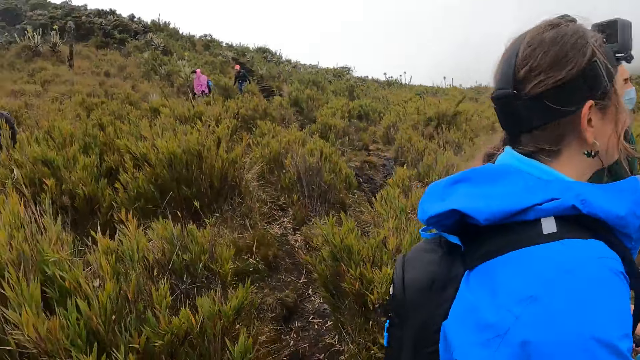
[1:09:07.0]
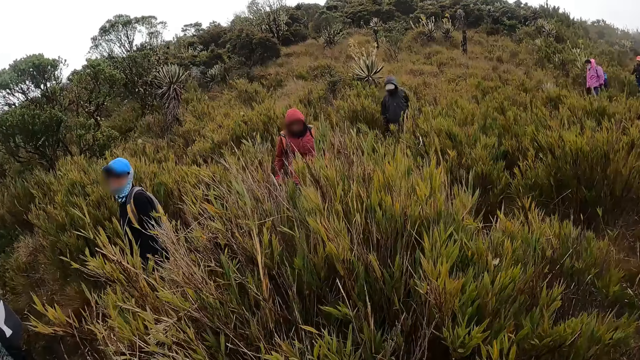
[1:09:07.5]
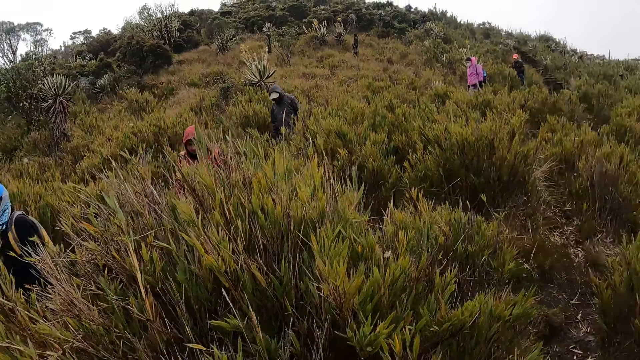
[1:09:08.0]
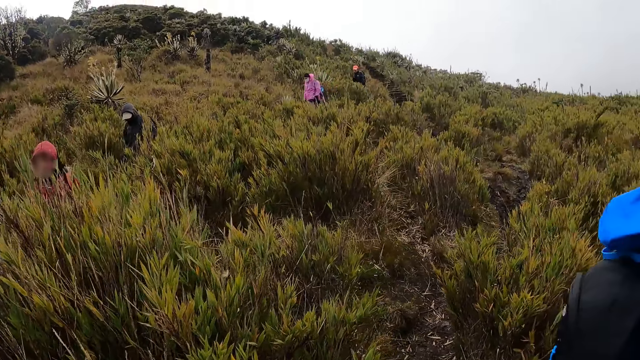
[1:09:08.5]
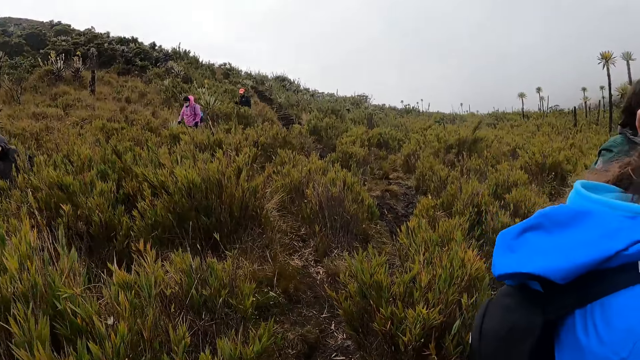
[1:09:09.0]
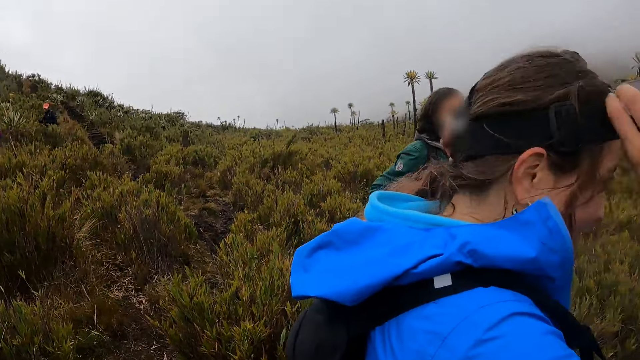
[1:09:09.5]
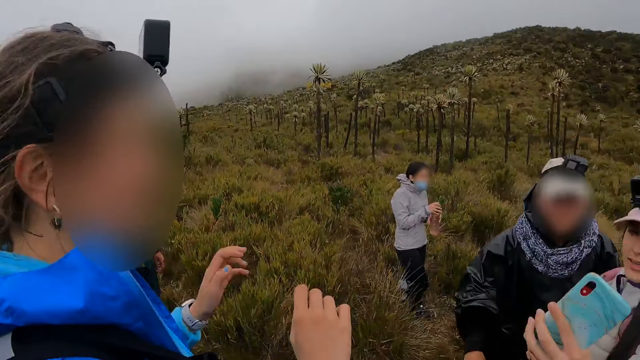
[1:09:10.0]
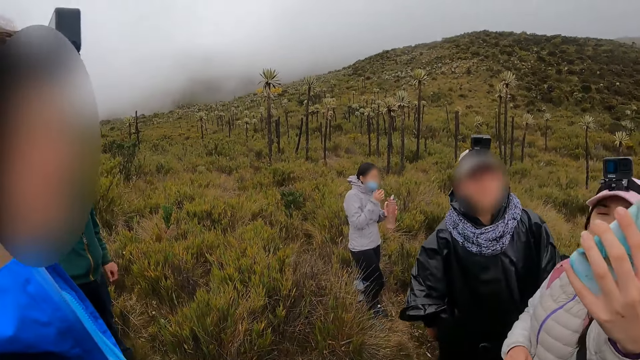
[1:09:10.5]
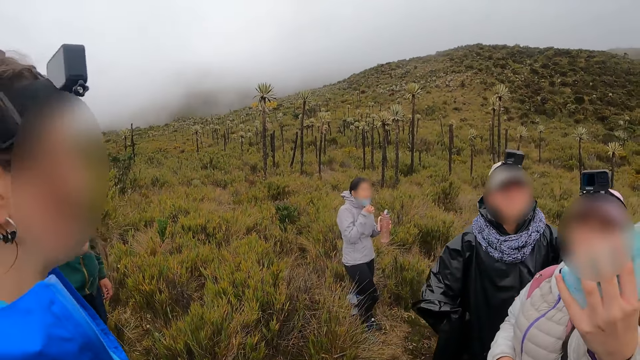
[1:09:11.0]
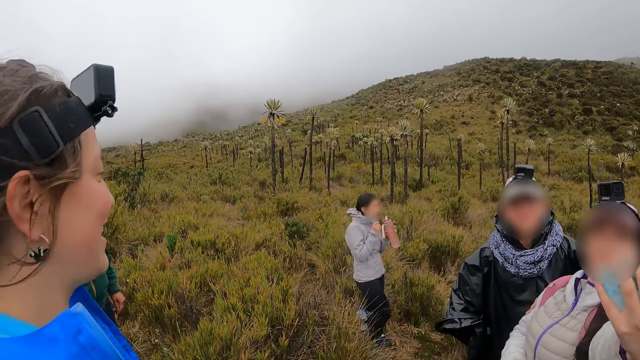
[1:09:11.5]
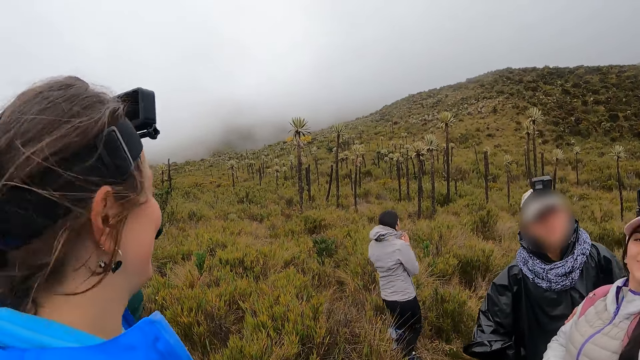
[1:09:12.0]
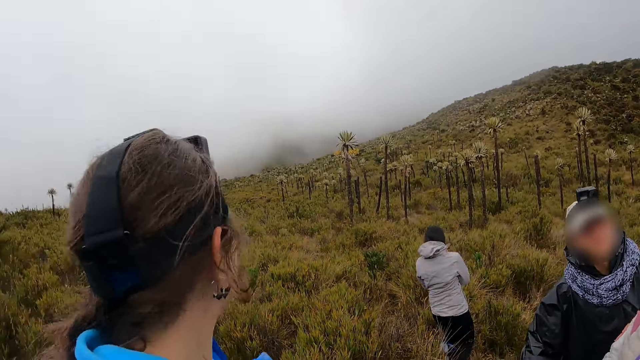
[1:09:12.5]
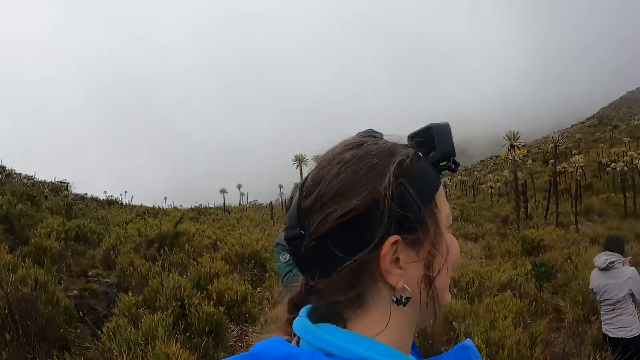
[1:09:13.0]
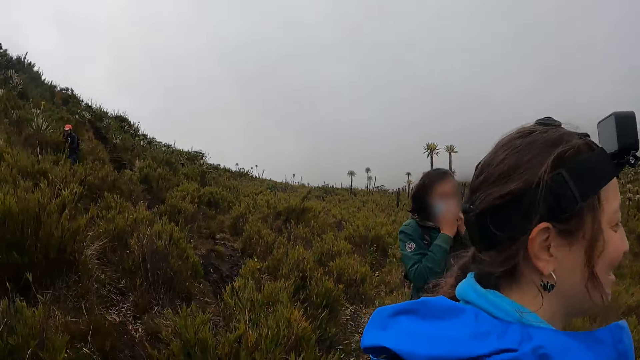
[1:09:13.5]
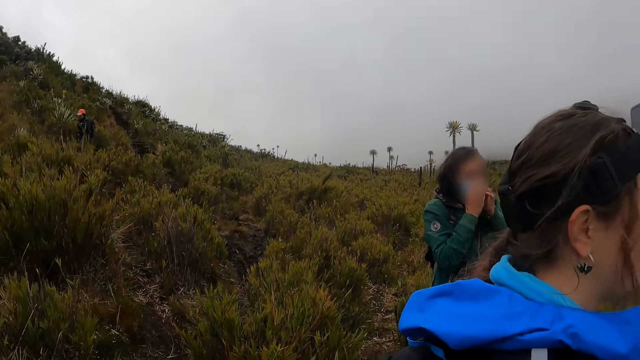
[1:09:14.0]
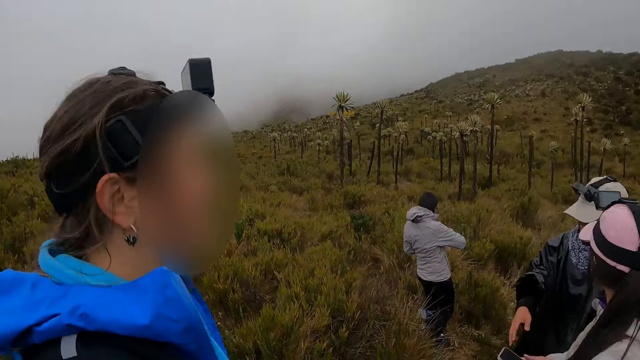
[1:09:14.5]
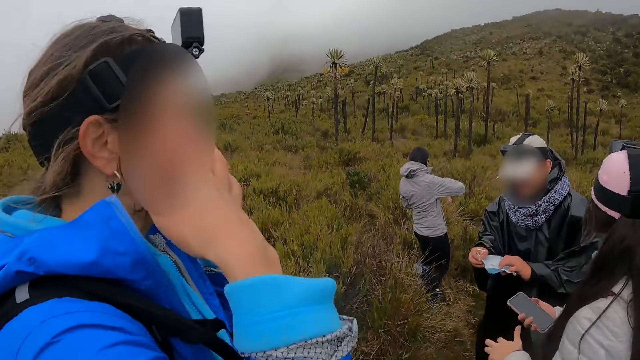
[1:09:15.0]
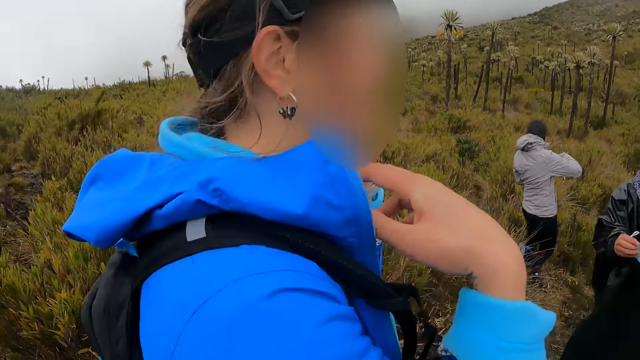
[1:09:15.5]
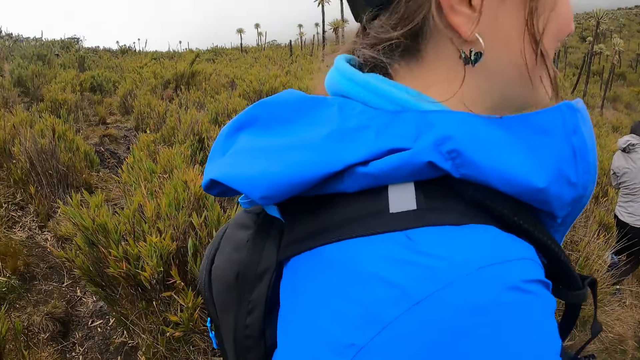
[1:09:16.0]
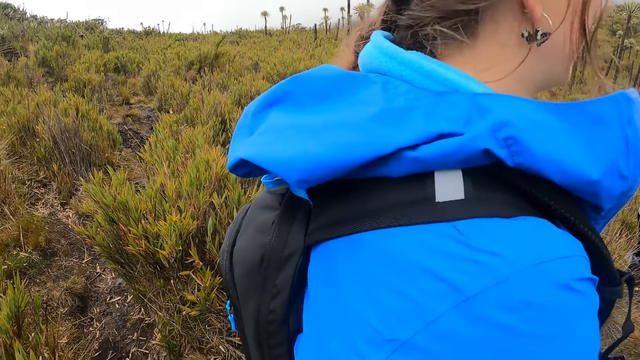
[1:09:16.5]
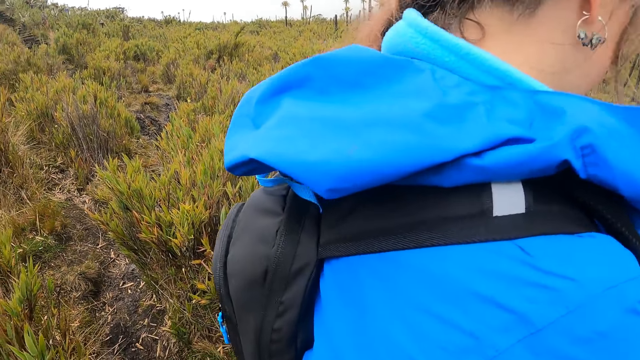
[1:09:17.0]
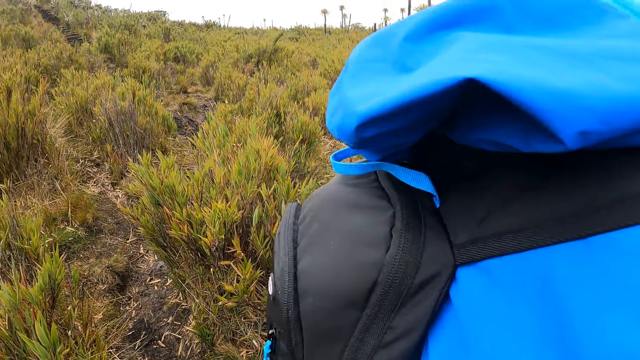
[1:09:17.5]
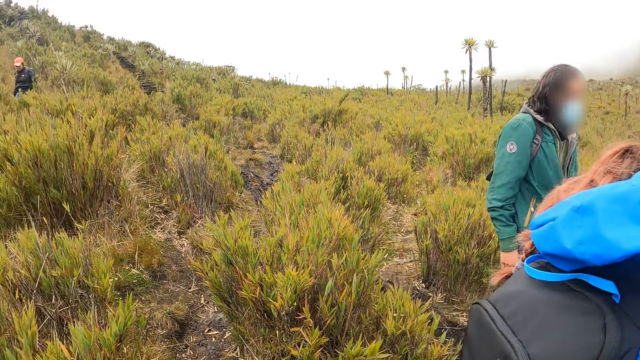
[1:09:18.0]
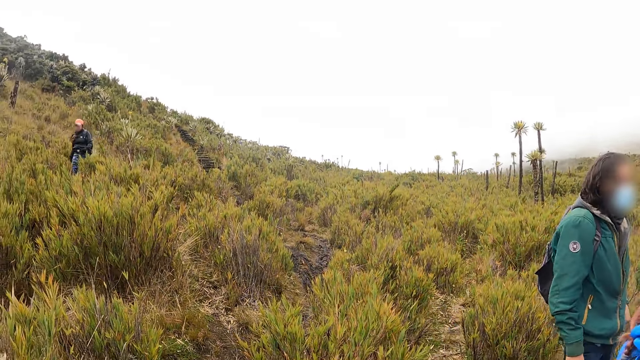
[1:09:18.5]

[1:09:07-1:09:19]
A hiker removes both hands from a camera on her head. Another hiker holds the nose mask with both hands.

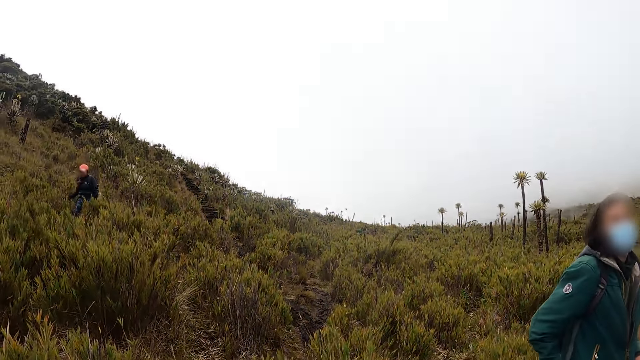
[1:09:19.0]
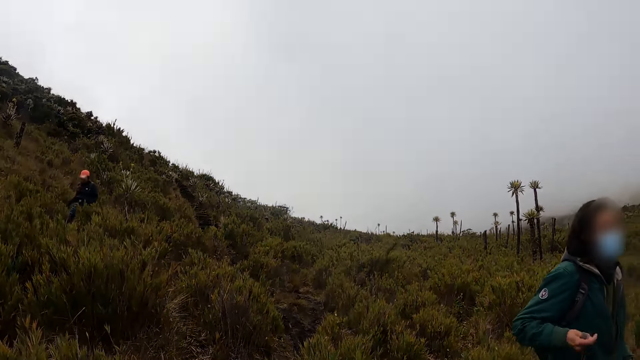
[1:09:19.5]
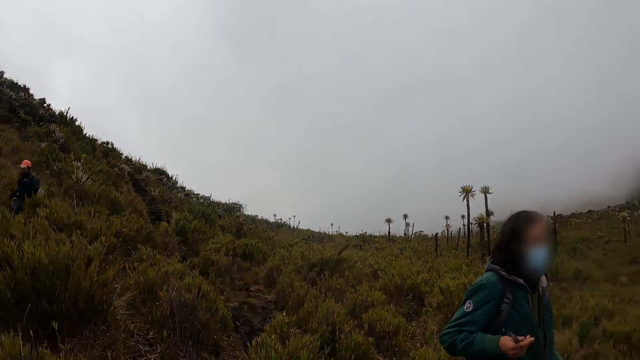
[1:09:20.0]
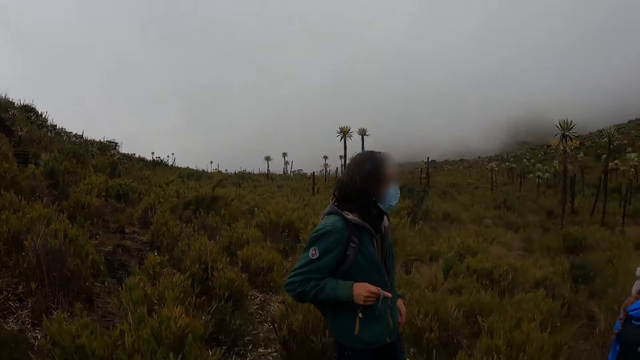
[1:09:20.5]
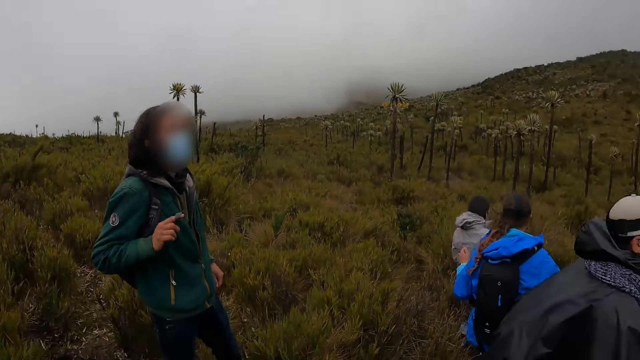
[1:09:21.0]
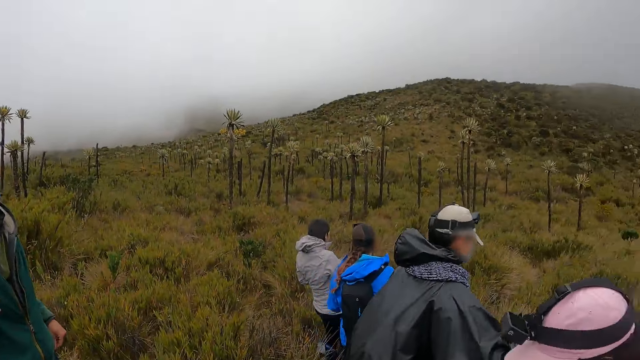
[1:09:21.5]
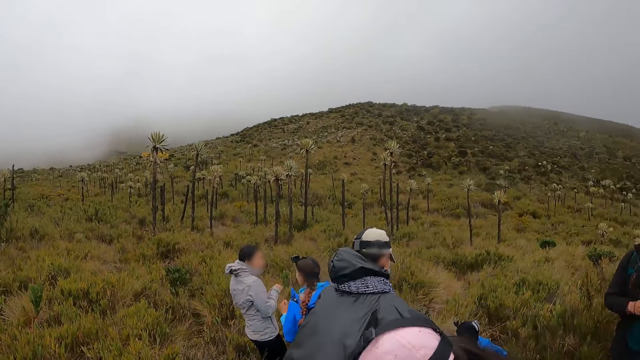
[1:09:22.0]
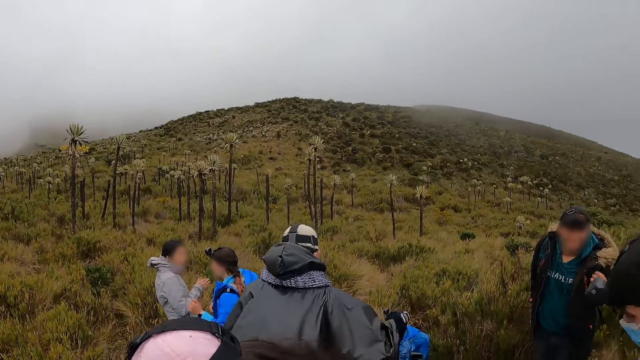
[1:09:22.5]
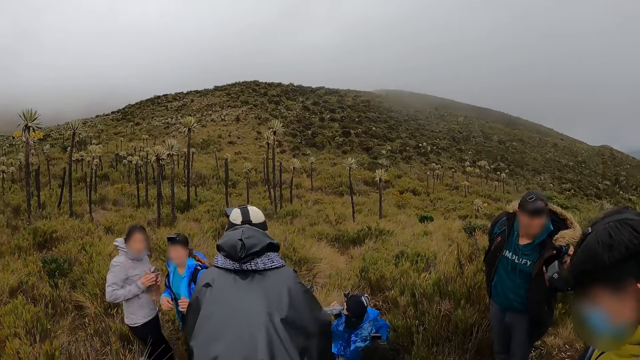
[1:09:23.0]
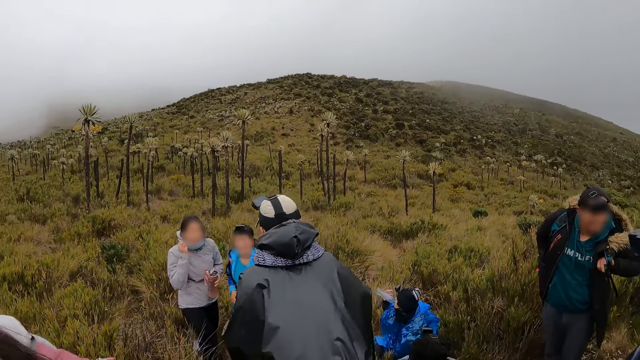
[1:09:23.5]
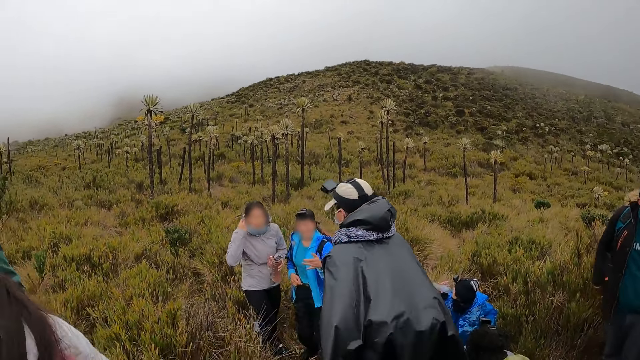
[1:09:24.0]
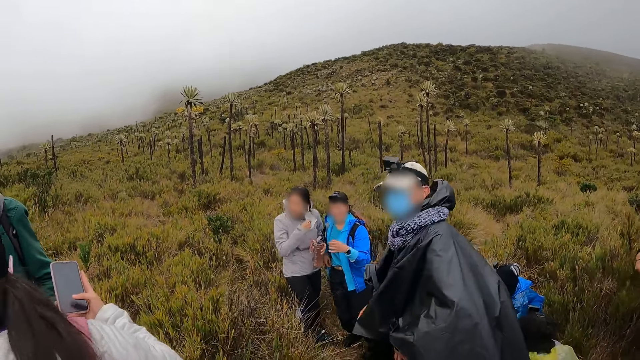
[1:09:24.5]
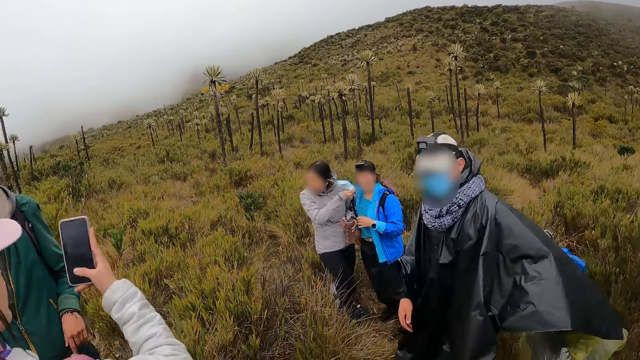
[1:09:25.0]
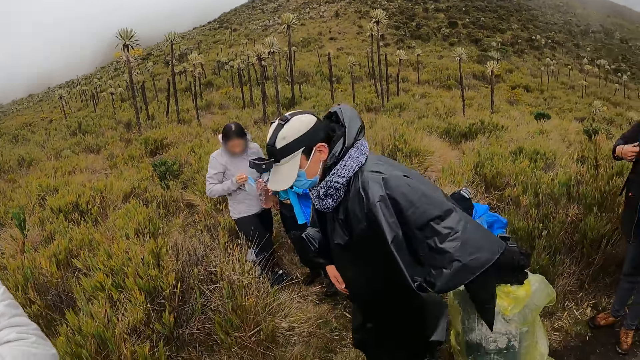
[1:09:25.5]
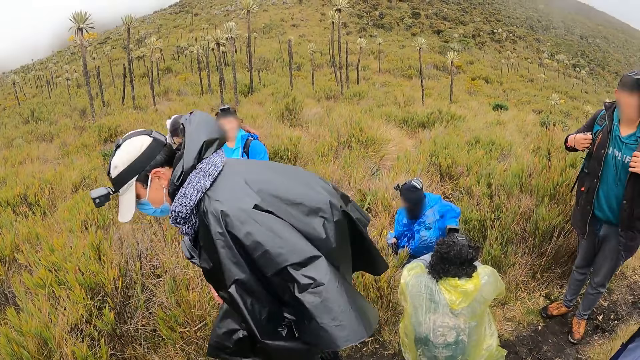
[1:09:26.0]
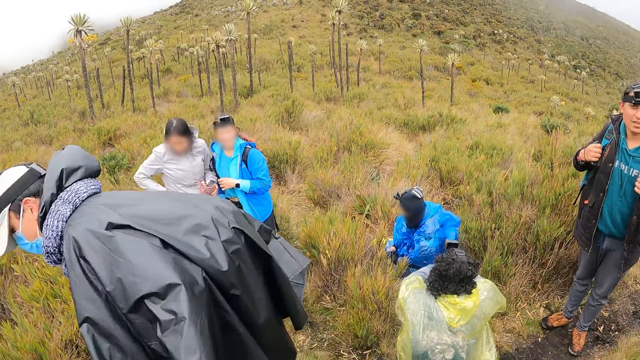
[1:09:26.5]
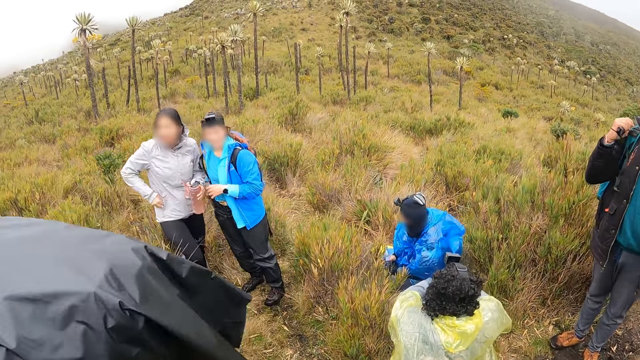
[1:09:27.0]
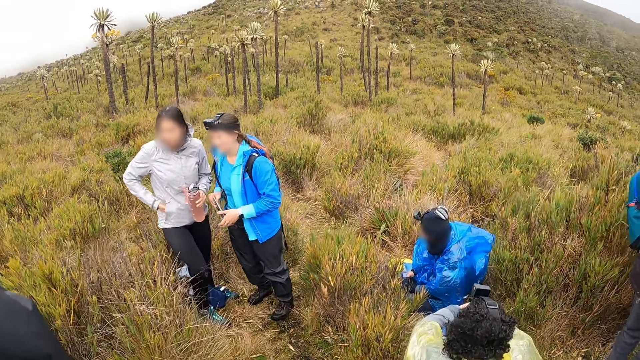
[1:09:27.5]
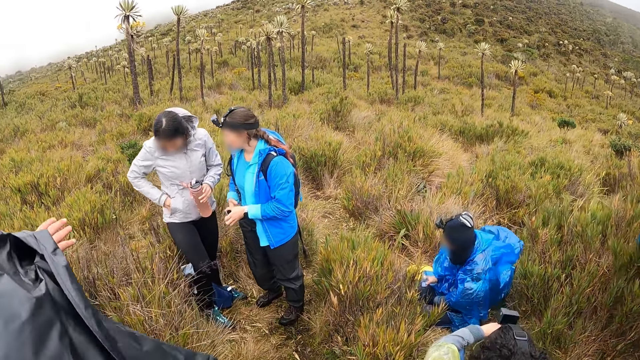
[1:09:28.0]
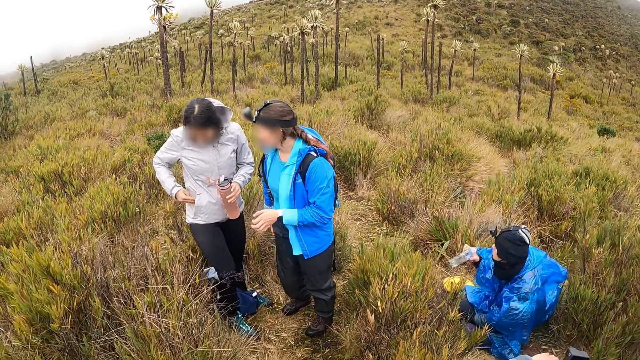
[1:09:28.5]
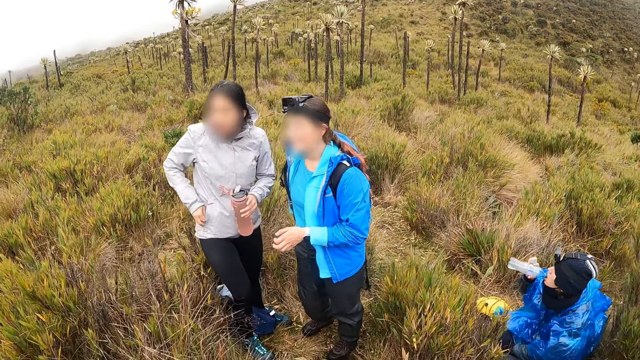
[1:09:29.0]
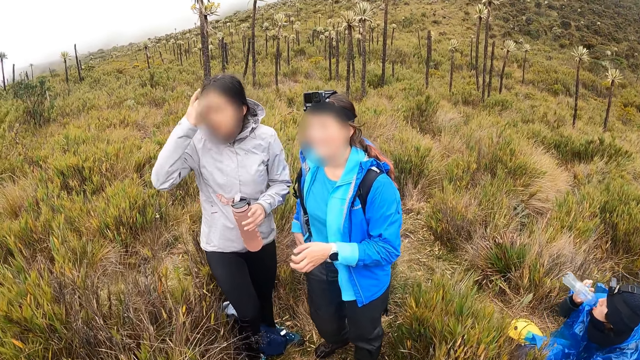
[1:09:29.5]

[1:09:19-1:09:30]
A hiker takes off a nose mask from her face with her right hand. Another hiker presses a phone in her right hand with her right hand. The first hiker puts the nose mask in the pocket of her hoodie with her right hand. The camera wearer walks on the footpath. The first hiker zips the pocket of the hoodie with her right hand.
